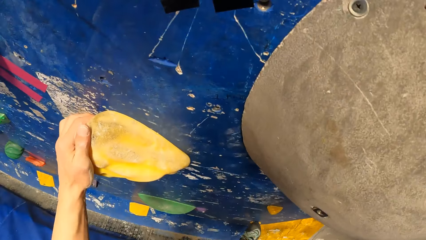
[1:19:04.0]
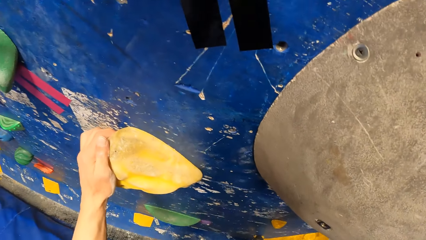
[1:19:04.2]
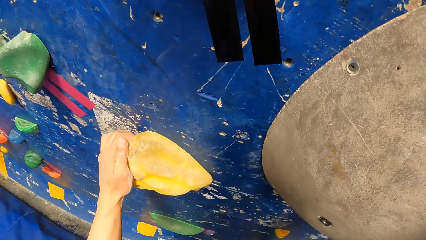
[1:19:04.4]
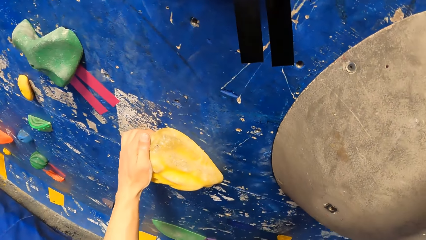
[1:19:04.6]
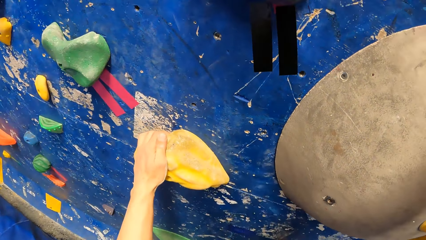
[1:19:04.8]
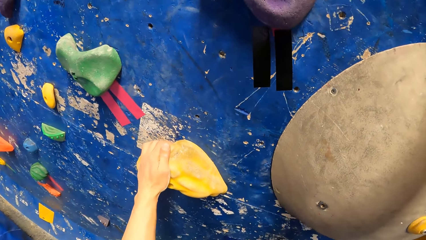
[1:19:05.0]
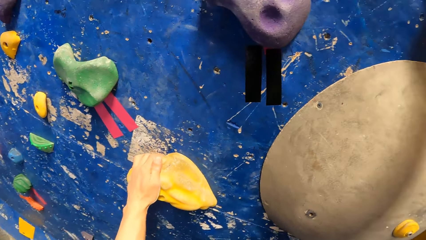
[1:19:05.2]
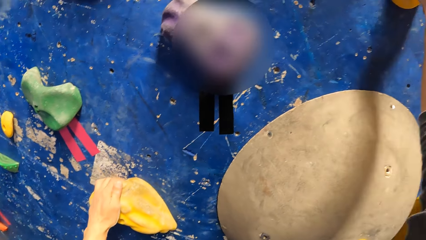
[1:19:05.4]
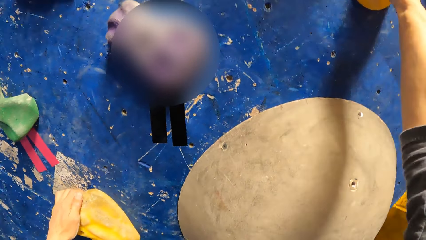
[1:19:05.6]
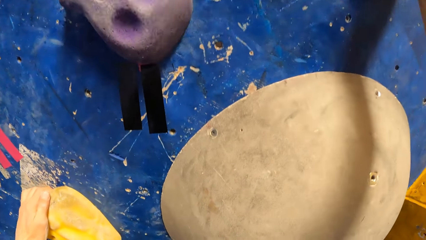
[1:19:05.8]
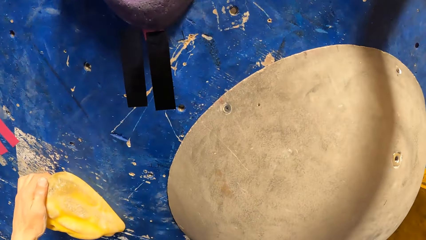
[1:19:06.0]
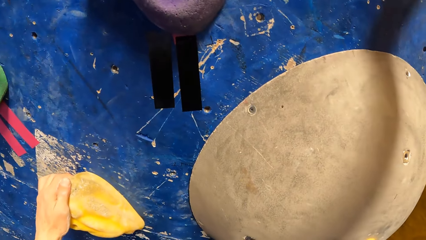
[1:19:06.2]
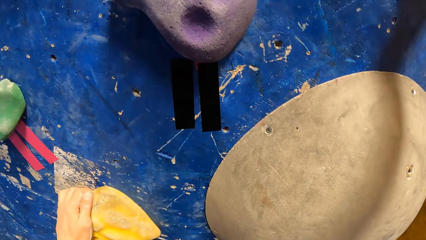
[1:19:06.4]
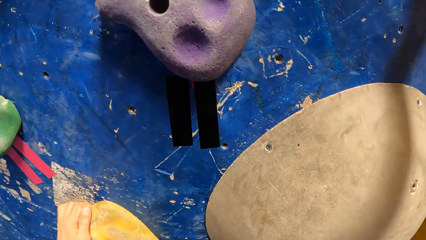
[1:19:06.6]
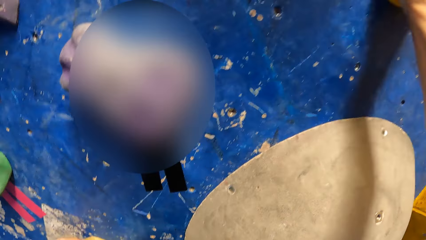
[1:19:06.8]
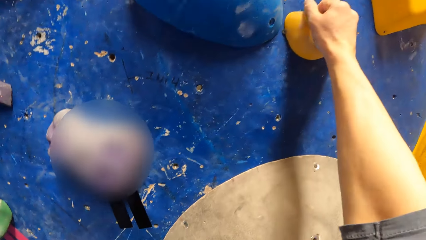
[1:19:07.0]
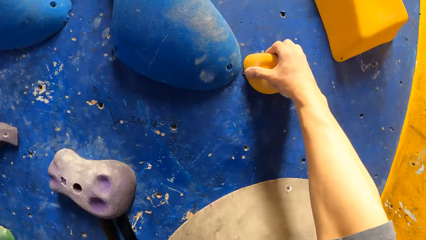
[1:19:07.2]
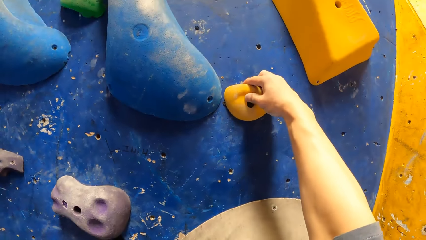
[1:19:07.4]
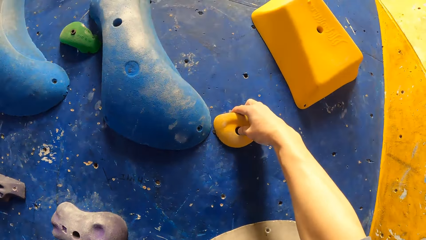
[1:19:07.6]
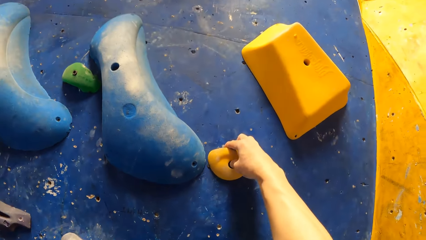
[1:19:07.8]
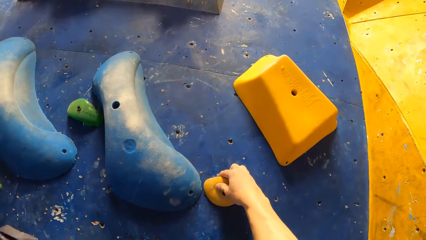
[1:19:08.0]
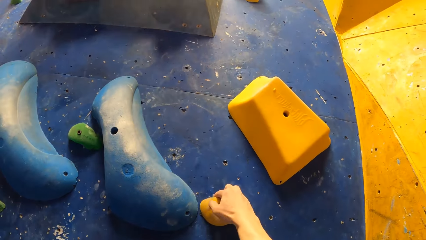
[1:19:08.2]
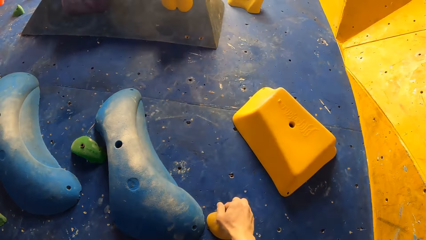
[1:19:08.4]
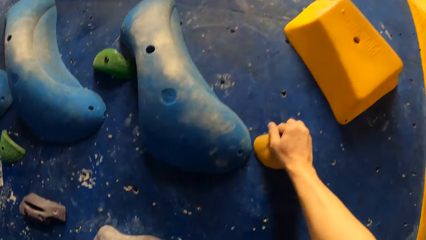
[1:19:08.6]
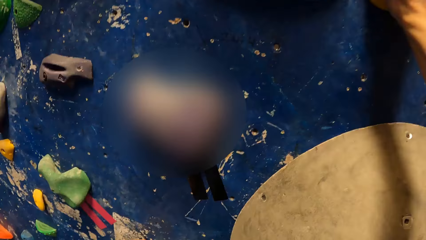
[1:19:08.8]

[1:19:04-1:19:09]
The camera wearer places his right leg on the climbing hold on the wall.

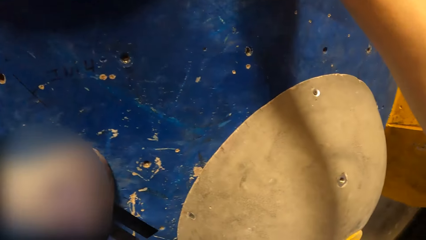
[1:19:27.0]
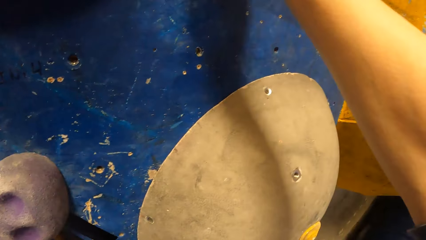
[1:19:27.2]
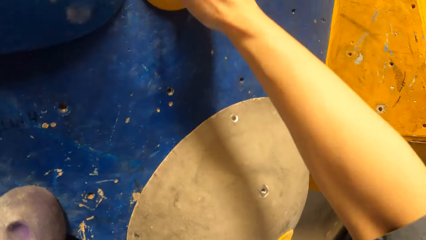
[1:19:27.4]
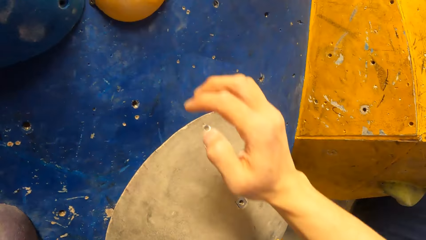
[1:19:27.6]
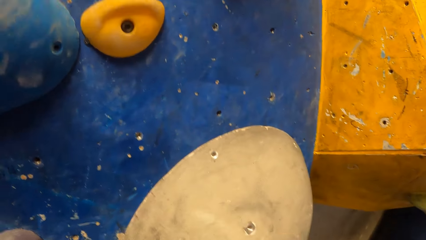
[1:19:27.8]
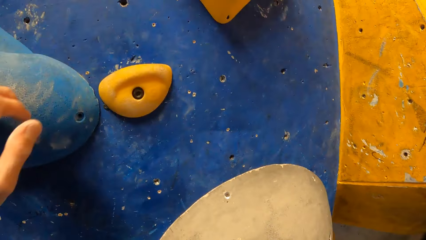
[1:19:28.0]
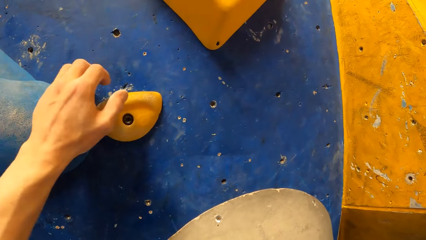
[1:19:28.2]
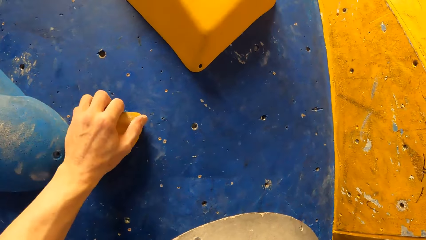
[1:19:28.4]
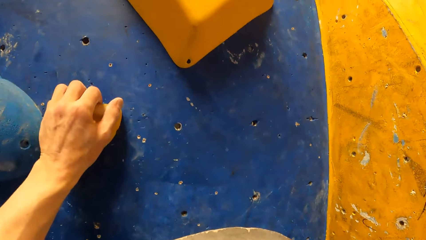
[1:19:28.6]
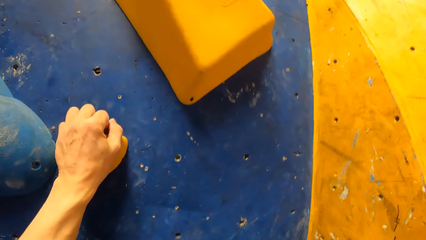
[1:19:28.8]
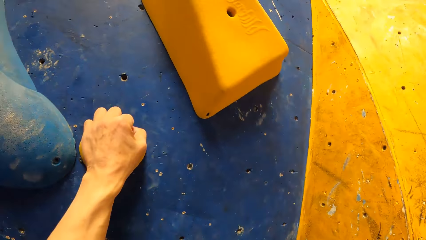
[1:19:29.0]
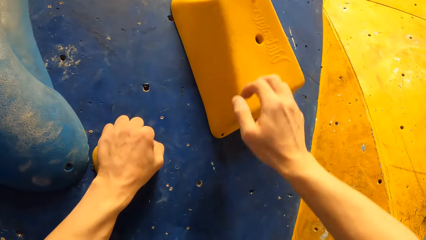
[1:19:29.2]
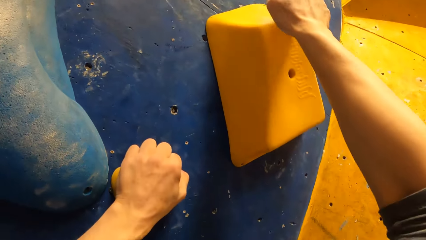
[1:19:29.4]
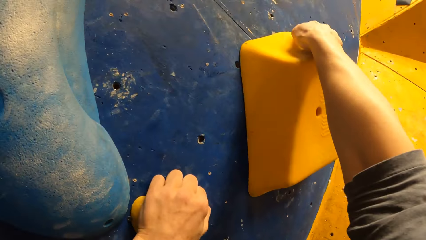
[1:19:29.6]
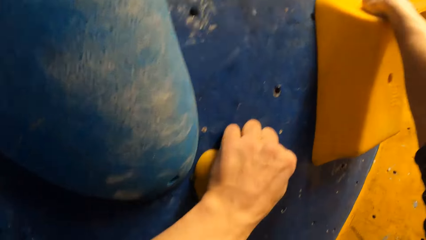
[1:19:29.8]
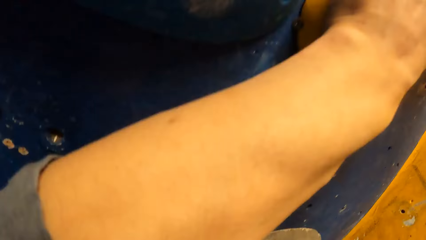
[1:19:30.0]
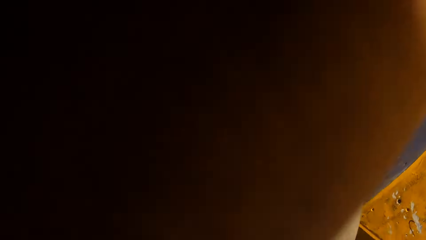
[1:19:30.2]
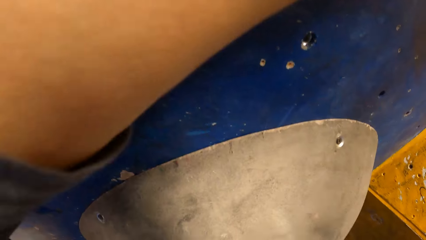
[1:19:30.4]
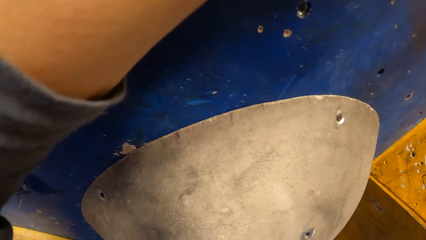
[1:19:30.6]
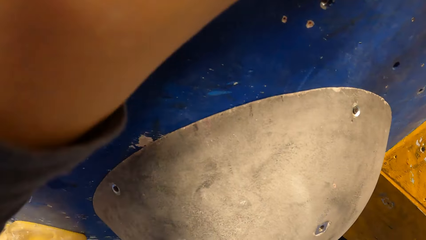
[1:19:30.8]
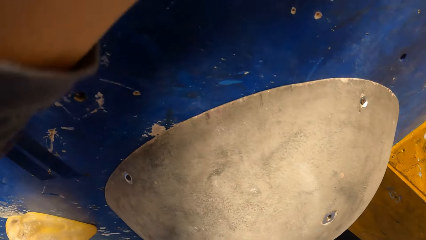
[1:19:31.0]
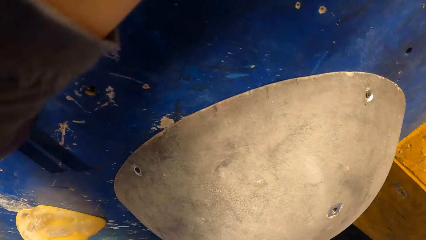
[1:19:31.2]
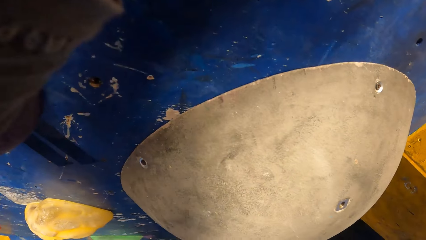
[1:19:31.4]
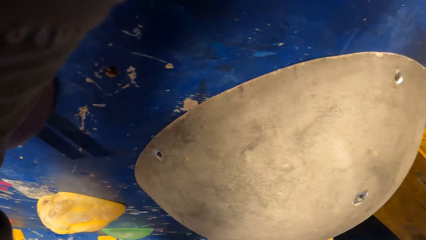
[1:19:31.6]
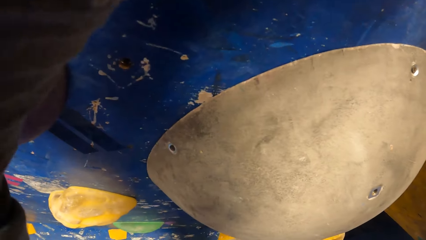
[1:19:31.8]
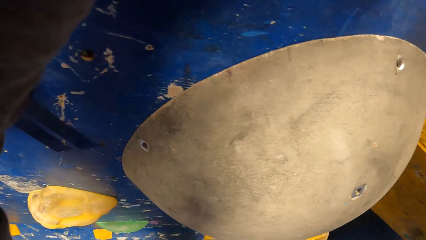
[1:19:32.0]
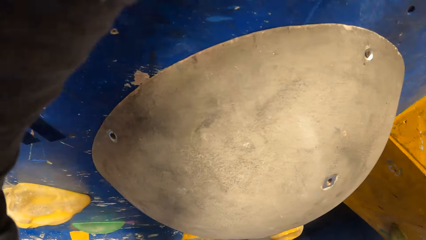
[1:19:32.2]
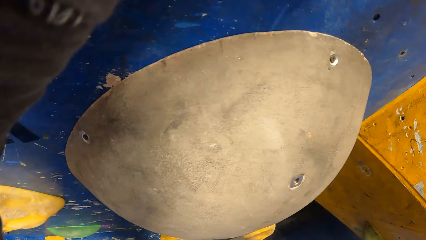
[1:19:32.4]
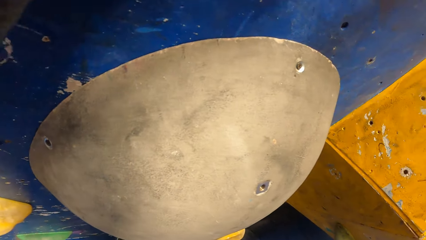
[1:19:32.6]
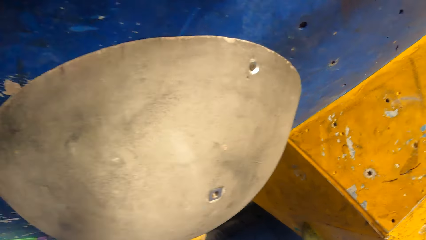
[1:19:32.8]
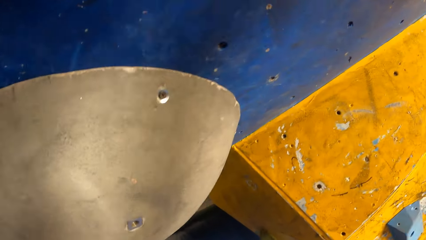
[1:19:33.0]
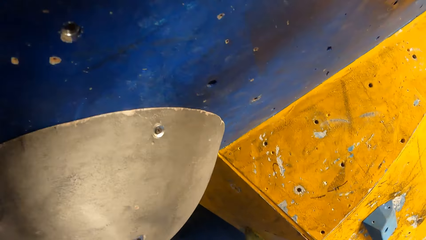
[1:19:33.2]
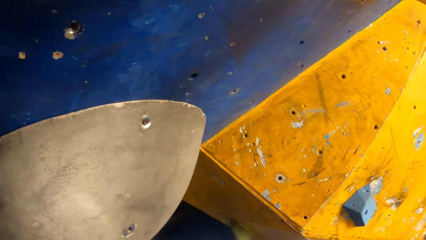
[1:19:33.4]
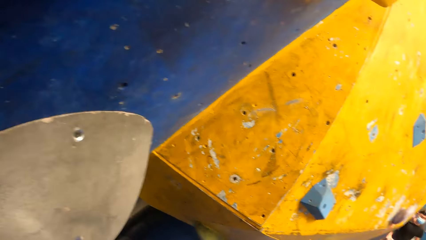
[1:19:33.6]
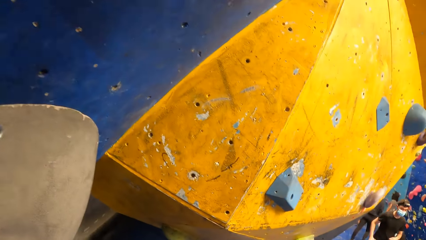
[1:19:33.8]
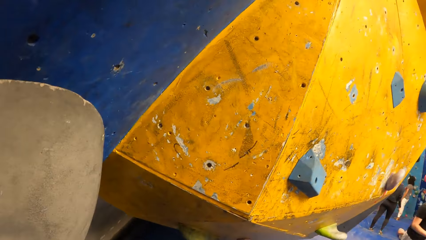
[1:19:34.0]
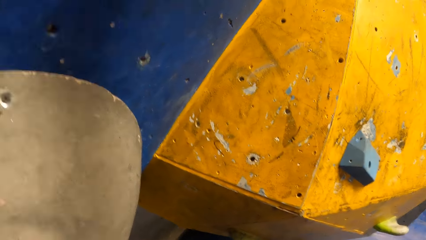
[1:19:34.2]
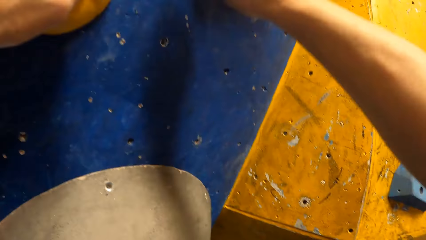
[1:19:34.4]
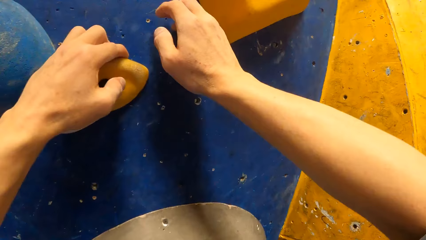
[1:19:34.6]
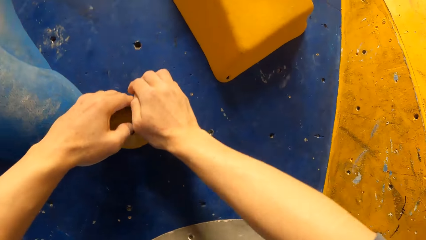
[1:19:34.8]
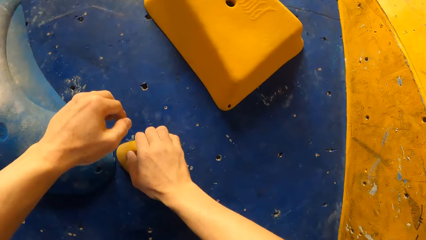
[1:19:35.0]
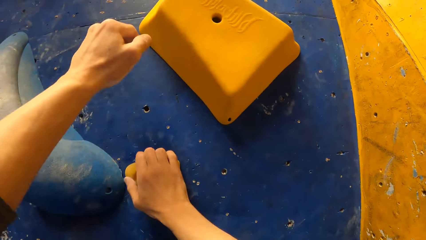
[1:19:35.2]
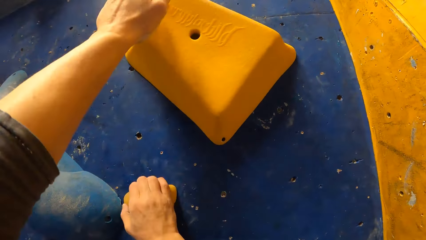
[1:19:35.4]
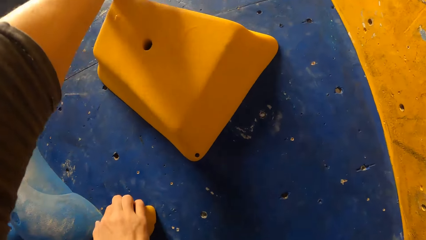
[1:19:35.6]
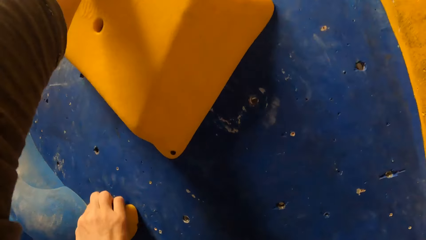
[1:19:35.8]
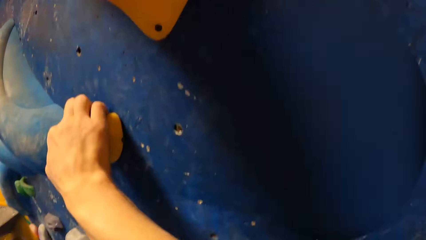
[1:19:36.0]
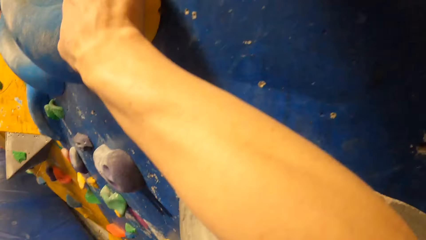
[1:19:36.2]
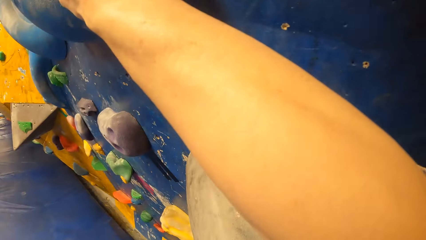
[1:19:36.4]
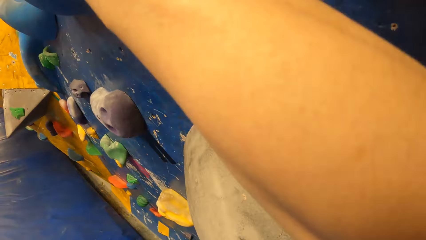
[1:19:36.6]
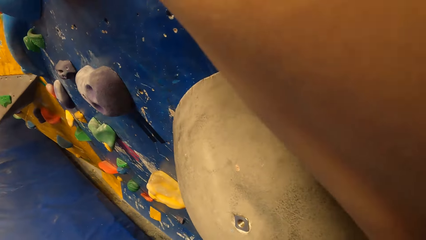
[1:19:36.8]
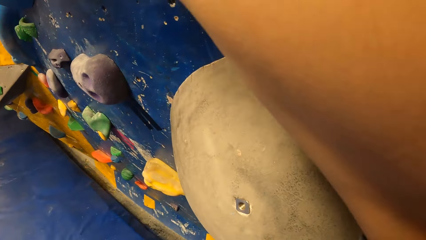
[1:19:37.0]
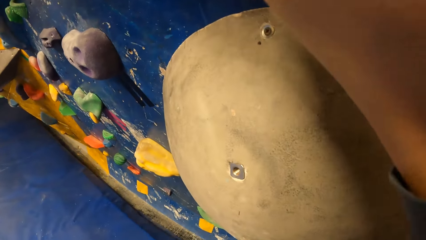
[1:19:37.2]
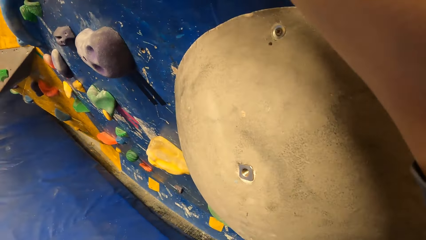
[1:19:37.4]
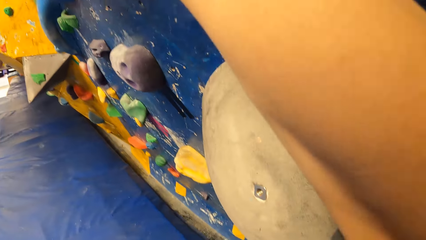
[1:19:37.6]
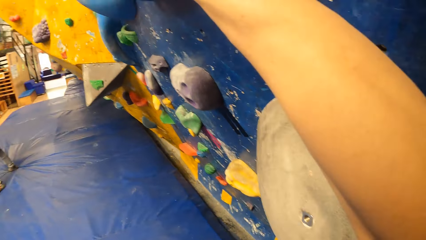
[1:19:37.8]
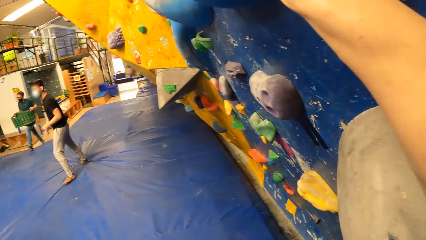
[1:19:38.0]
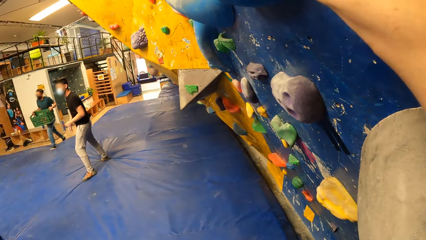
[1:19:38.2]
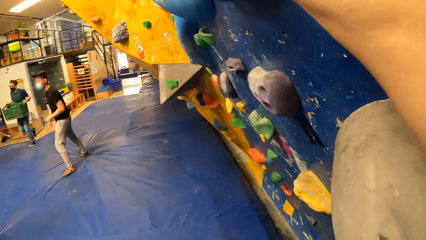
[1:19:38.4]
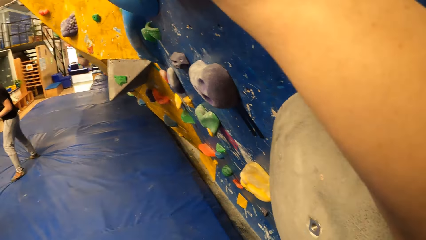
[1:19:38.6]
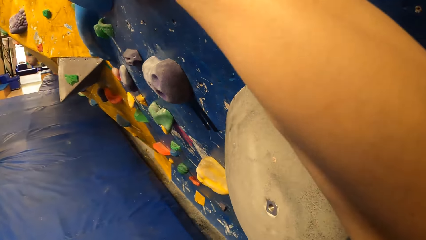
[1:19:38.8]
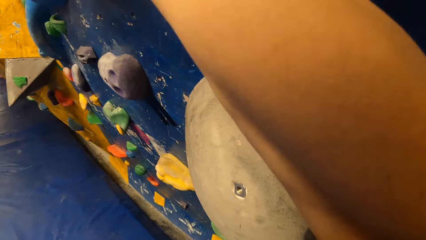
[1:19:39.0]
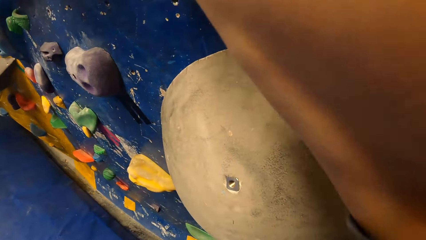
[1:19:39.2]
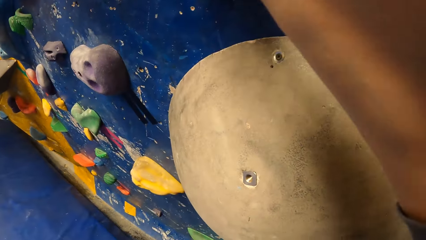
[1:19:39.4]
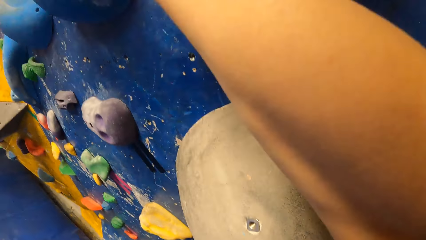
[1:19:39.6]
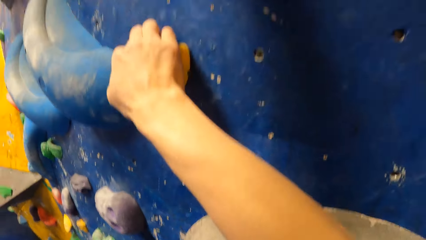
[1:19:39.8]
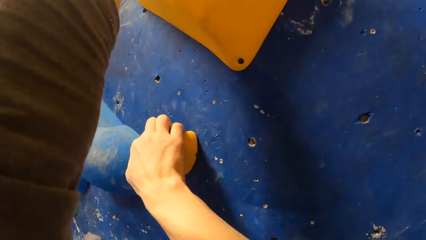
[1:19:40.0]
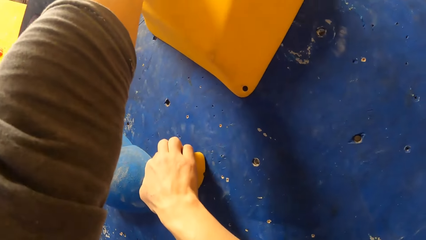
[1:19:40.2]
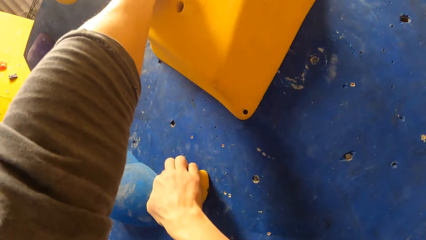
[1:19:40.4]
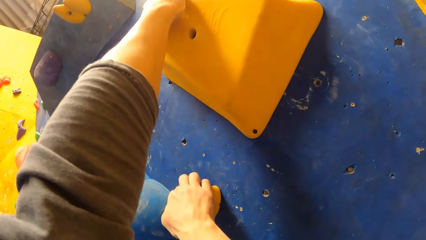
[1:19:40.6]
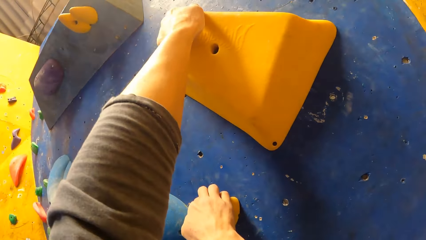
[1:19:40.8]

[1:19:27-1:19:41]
The camera wearer holds the climbing hold on the wall with his left hand. He holds the climbing hold on the wall with his right hand. He does so again. He holds the climbing hold on the wall with his left hand.
